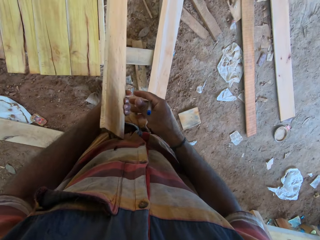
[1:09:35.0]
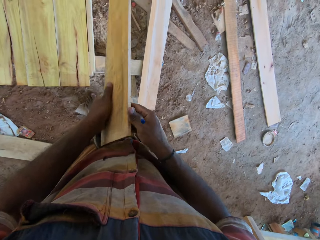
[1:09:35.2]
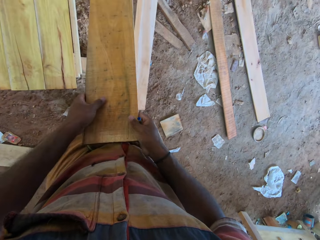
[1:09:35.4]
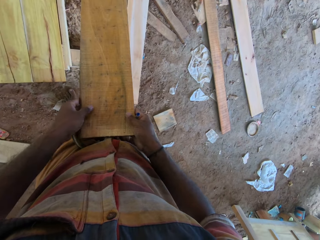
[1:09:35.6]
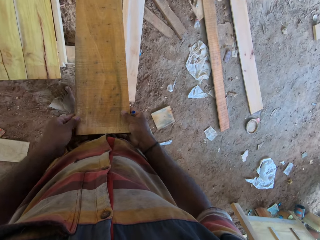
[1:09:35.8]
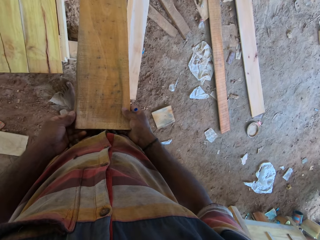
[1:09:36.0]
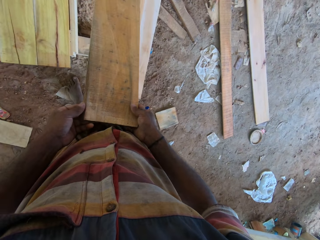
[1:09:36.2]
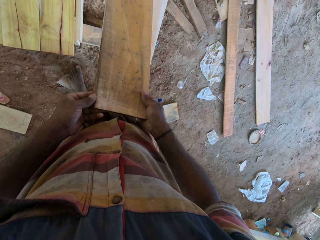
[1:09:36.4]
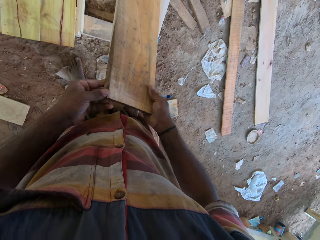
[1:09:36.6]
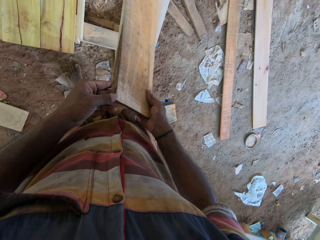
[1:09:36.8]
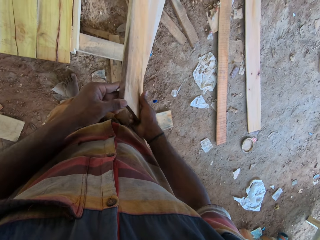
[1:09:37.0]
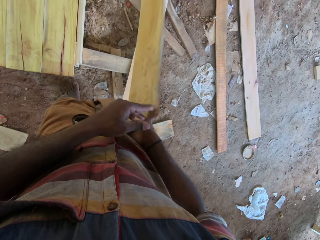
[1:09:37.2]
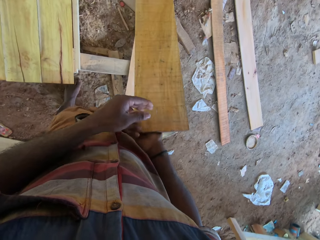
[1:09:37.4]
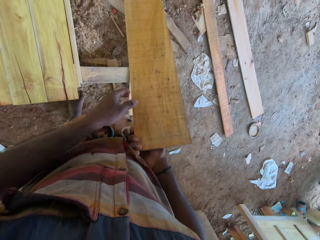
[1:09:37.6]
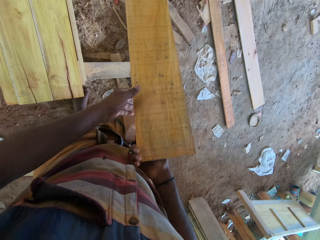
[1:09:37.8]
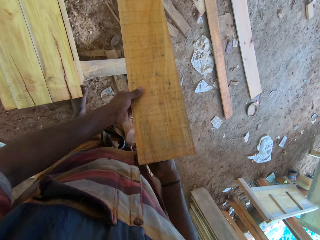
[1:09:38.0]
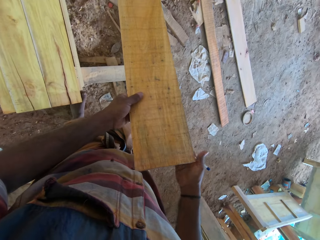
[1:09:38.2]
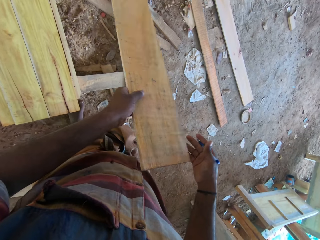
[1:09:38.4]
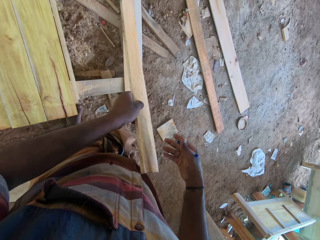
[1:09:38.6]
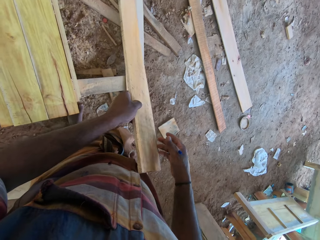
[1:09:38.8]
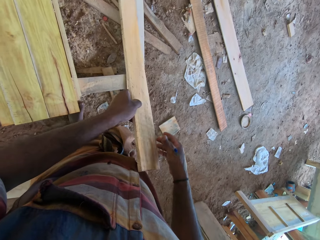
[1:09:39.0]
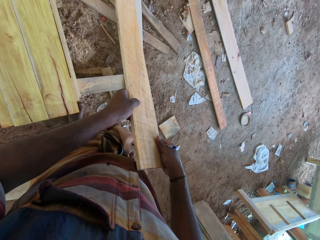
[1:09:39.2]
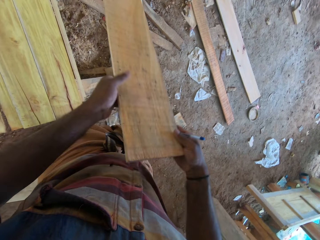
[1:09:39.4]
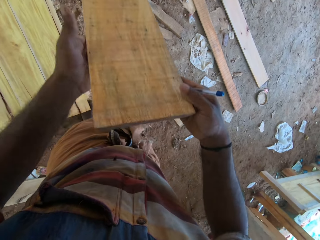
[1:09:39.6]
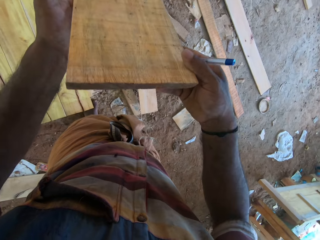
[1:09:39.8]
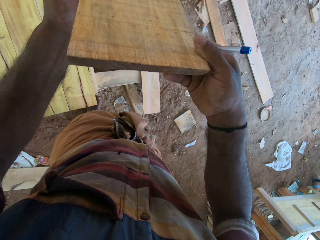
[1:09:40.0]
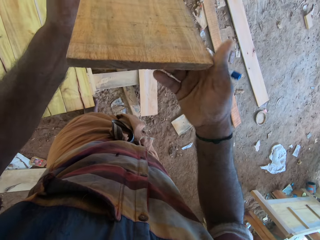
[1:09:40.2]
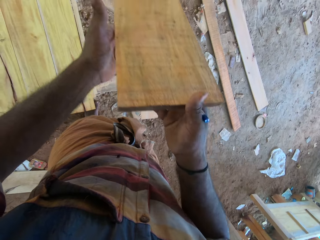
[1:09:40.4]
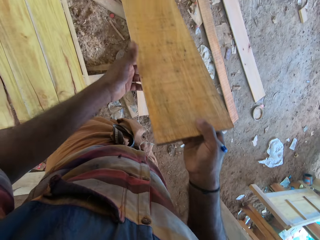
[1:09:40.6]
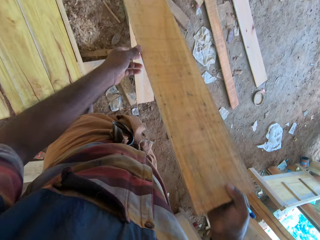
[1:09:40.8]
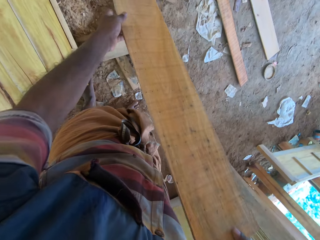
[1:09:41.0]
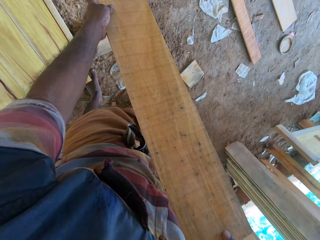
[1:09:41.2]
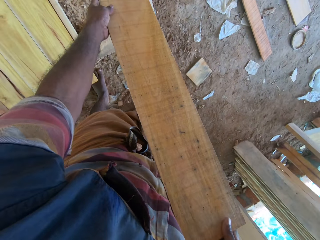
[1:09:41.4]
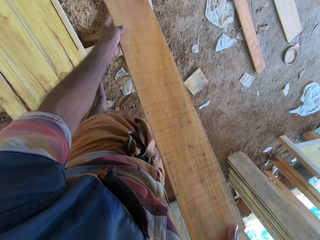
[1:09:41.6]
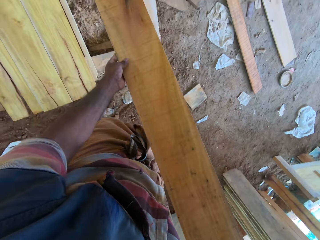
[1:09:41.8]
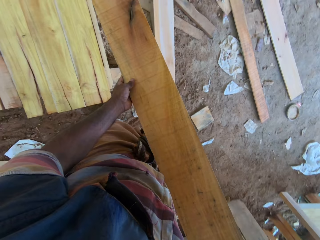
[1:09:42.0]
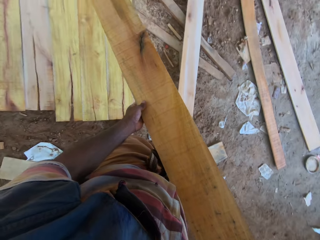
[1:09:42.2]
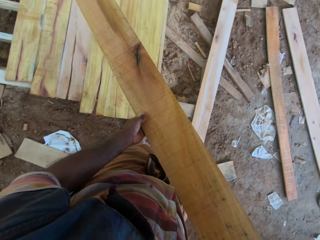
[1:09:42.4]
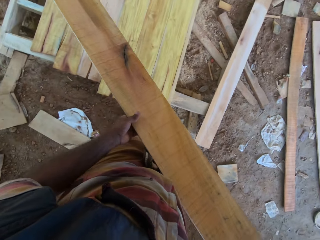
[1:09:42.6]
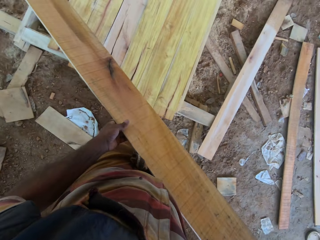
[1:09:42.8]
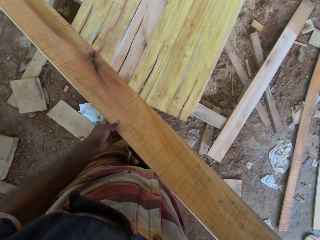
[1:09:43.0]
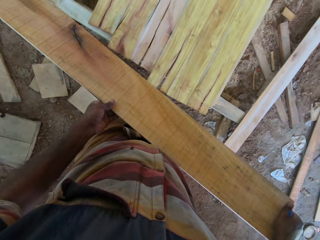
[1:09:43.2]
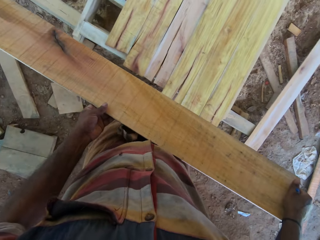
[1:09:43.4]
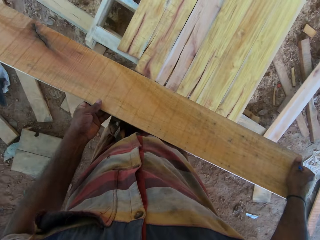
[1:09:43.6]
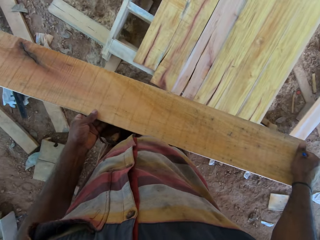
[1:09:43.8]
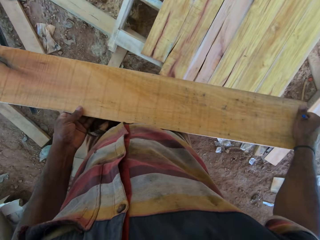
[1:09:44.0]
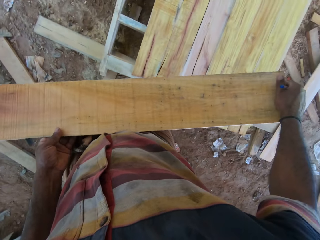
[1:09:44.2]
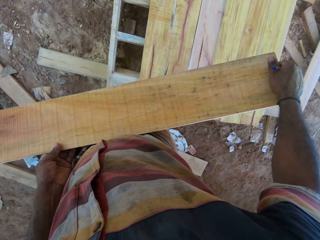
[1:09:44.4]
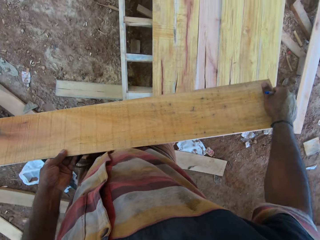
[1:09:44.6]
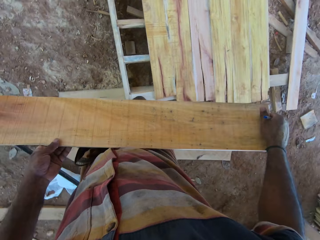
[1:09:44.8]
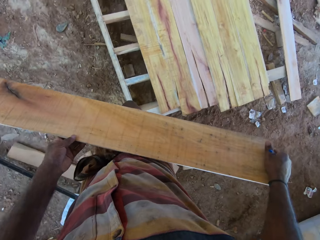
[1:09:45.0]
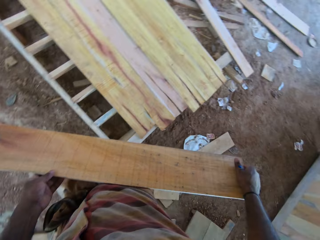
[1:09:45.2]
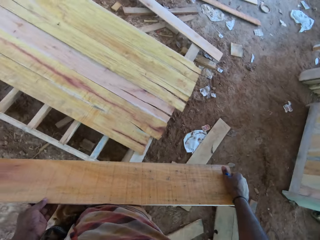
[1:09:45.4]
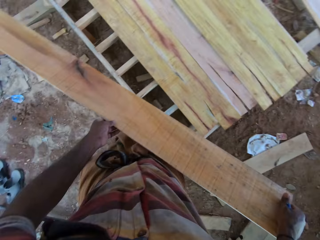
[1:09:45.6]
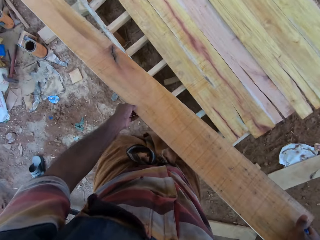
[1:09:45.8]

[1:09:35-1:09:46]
The camera wearer moves the wood with both hands. They turn the timber. They turn the timber again. They hold the timber with the left hand. They hold the timber with the right hand. They move the timber closer. They remove the timber from the pallet. They carry the timber.

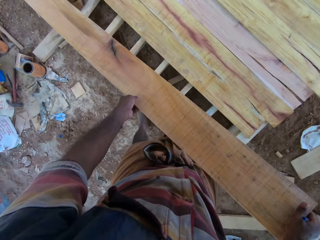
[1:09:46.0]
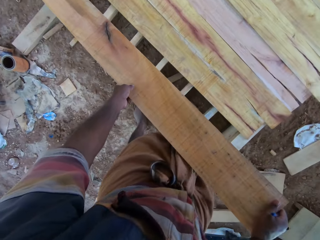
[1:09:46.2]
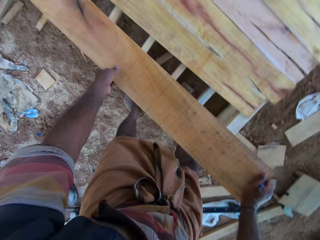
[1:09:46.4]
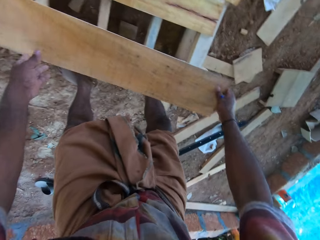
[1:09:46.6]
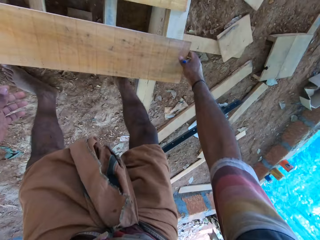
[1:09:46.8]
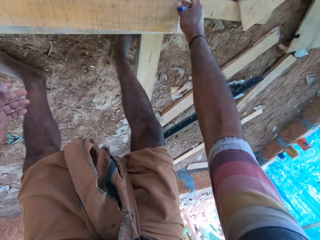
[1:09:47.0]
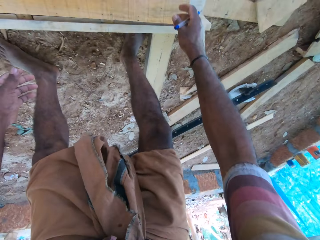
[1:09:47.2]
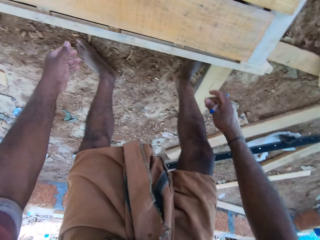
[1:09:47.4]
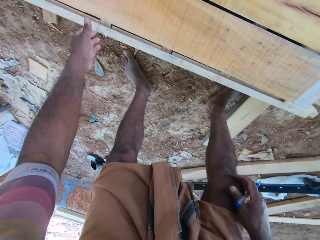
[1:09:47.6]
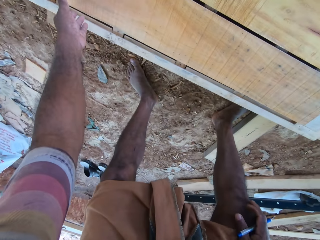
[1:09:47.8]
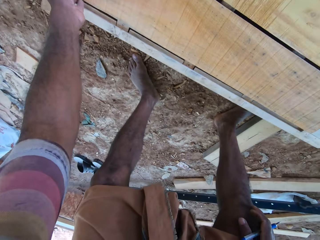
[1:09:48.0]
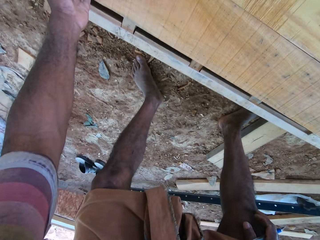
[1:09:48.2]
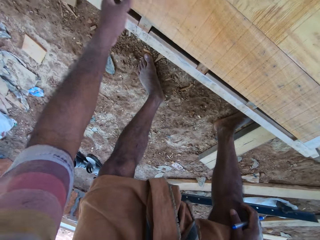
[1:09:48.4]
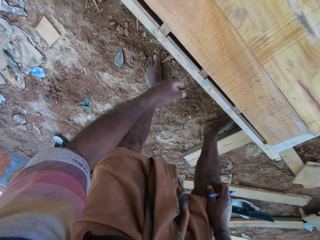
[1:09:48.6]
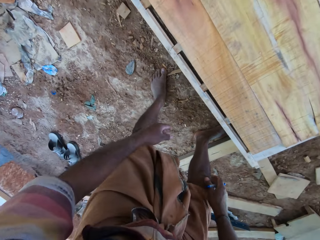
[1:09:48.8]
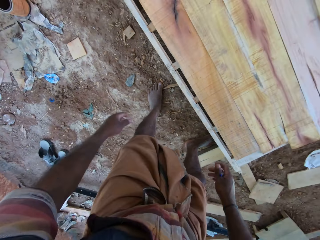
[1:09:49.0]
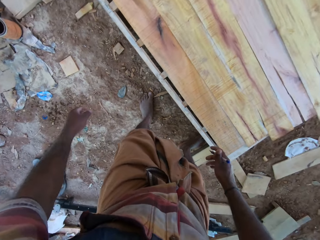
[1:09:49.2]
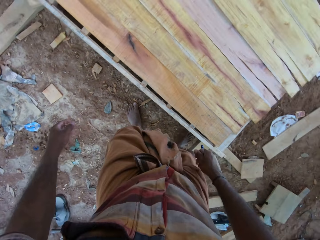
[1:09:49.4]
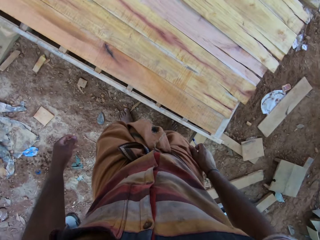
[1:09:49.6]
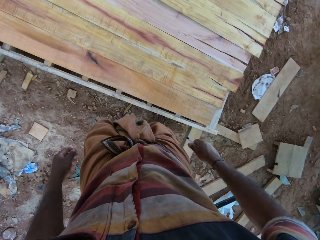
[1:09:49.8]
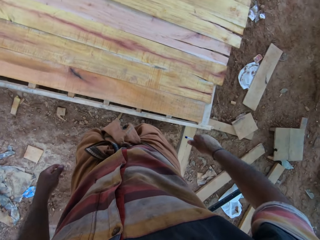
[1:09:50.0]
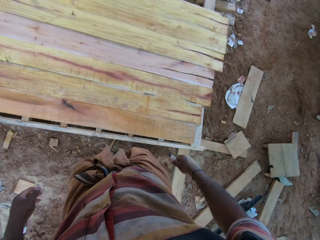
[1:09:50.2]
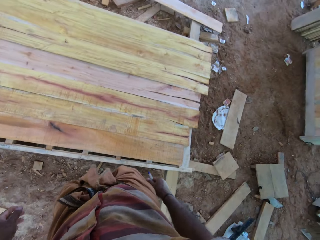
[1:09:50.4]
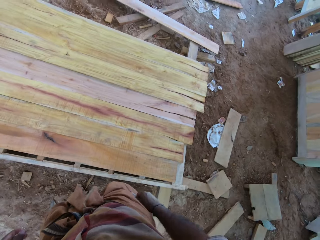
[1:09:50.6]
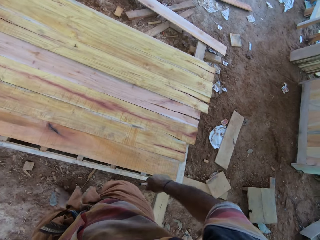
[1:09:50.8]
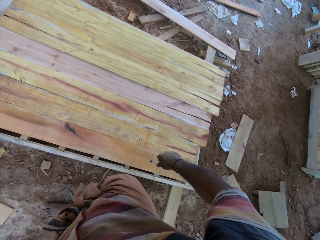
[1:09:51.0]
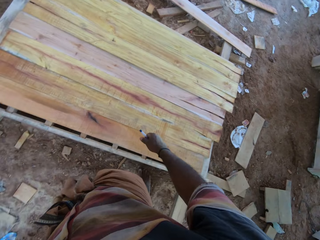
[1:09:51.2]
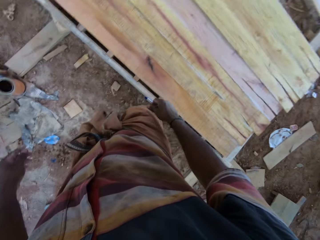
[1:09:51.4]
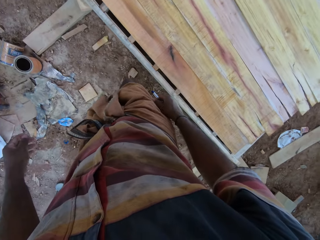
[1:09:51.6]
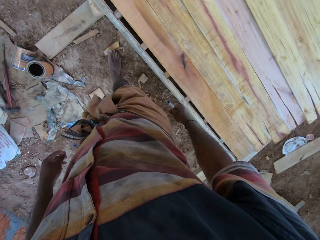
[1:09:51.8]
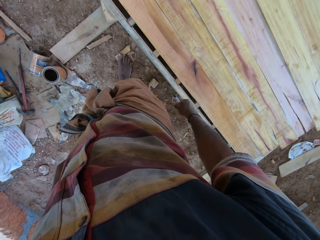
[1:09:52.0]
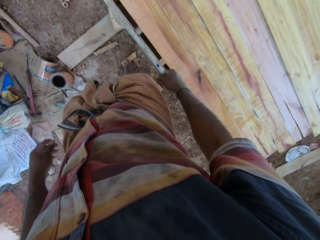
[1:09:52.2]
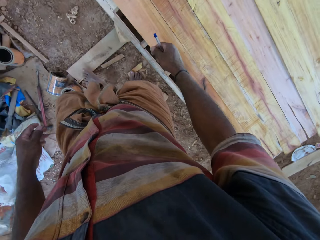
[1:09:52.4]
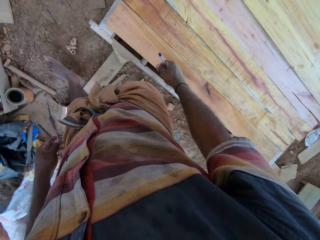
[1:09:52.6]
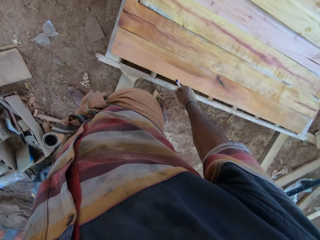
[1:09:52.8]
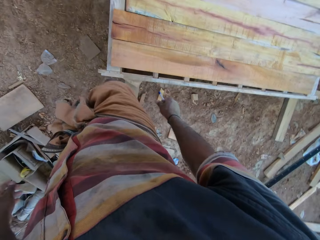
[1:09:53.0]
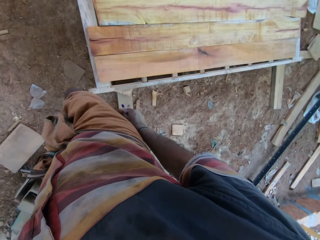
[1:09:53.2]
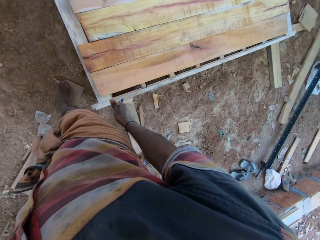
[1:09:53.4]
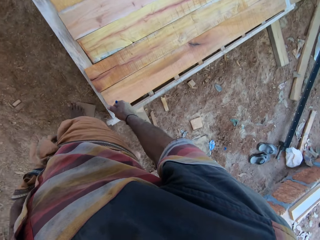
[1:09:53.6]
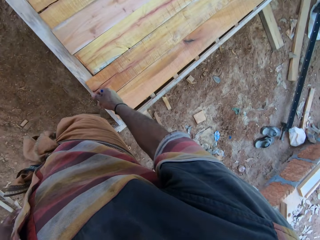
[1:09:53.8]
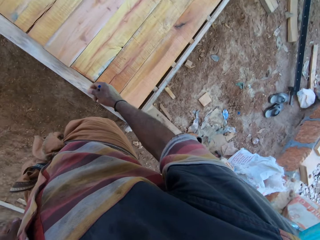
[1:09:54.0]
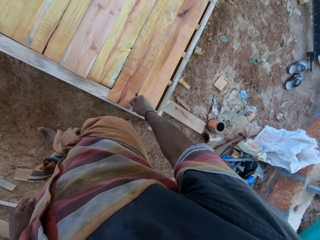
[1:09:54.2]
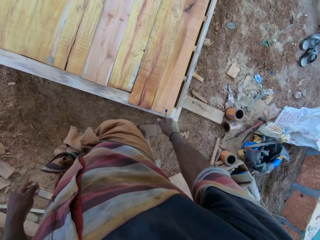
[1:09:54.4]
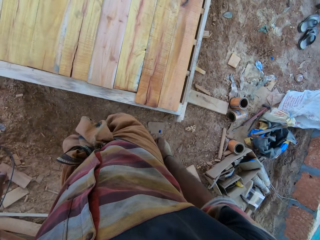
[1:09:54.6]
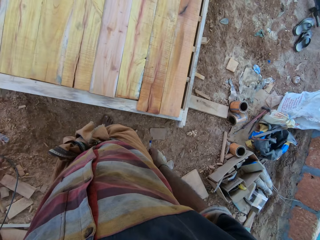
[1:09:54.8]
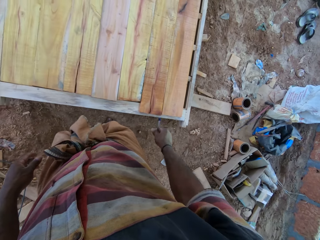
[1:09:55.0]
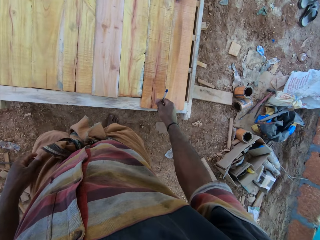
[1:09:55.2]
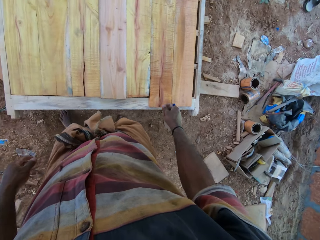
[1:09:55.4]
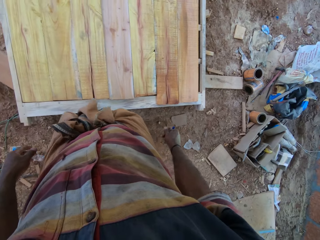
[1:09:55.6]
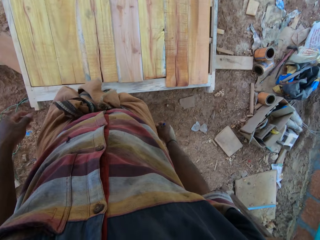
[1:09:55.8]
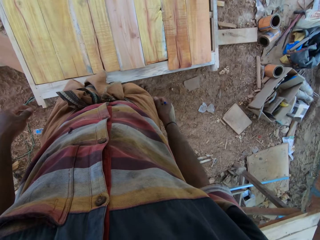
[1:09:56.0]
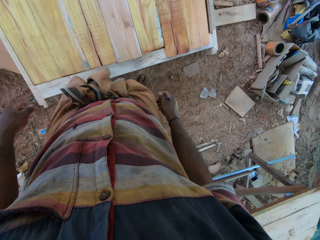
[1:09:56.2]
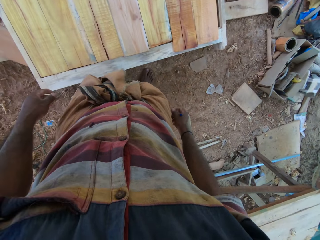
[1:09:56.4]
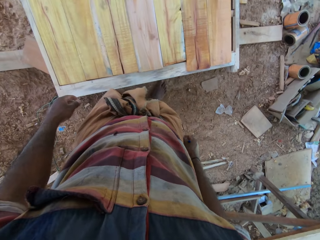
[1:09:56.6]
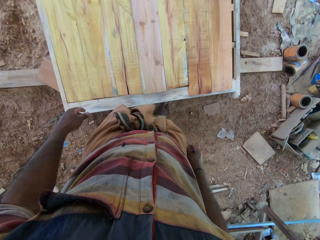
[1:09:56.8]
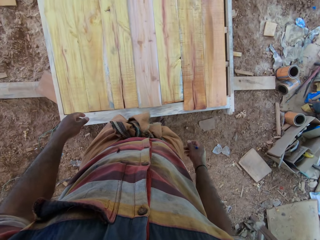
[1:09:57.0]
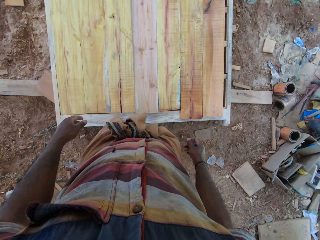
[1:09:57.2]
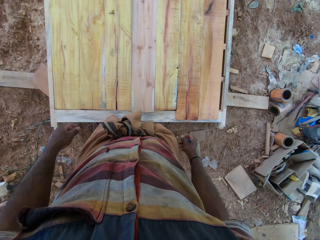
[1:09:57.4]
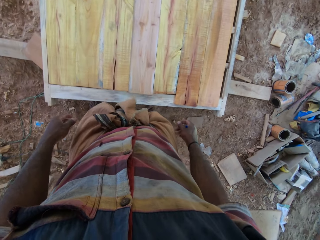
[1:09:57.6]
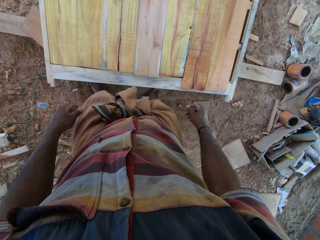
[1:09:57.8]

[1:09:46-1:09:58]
The camera wearer puts the timber on the pallet. They move the timber with the left hand. They rise up. They stare in the room. They walk beside the pallet in the room. They stand beside the pallet.
